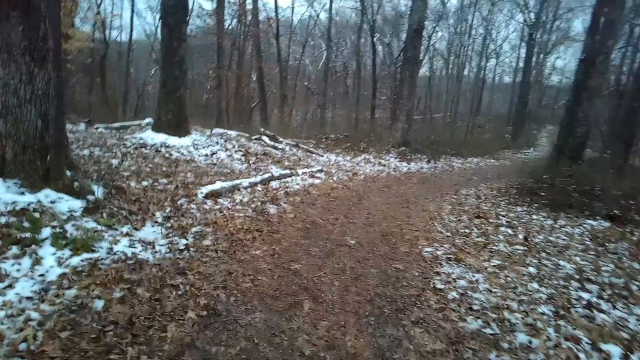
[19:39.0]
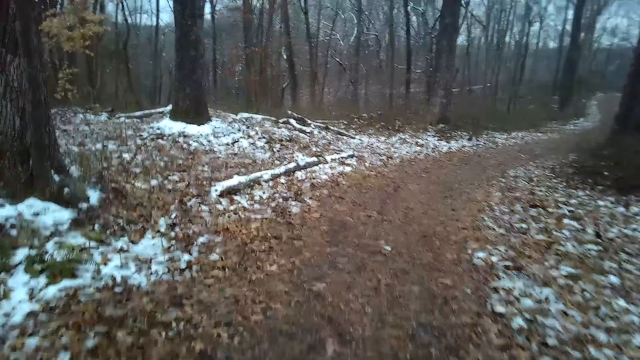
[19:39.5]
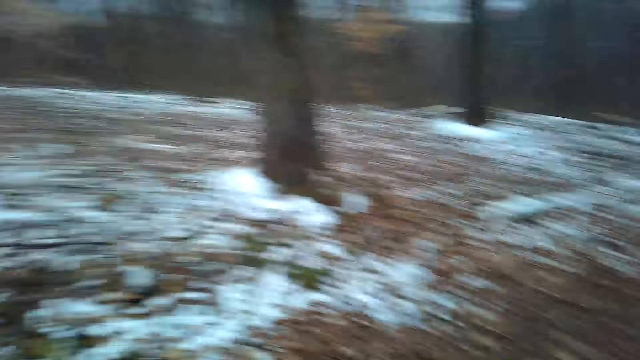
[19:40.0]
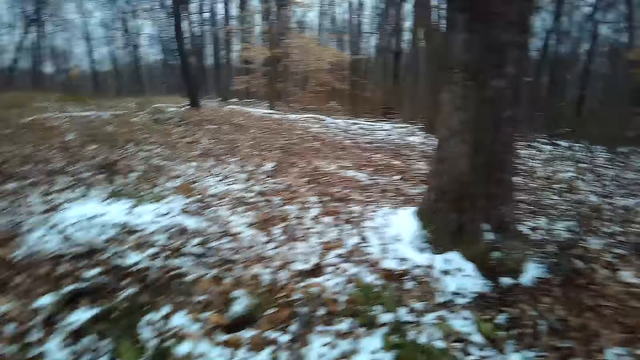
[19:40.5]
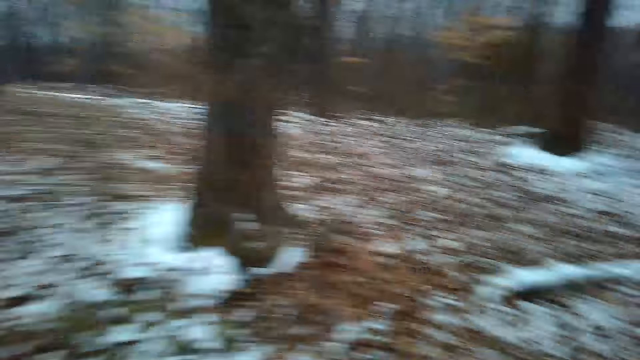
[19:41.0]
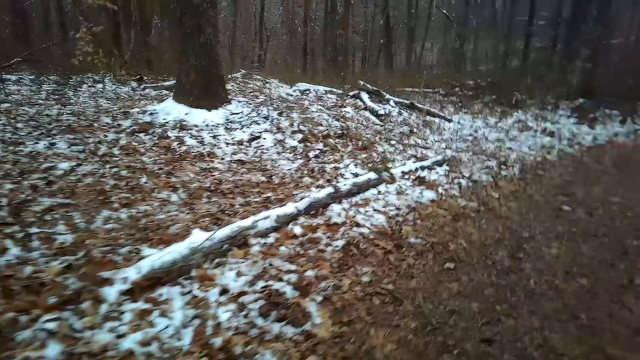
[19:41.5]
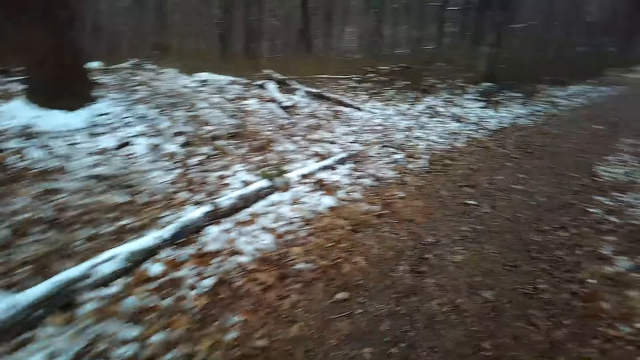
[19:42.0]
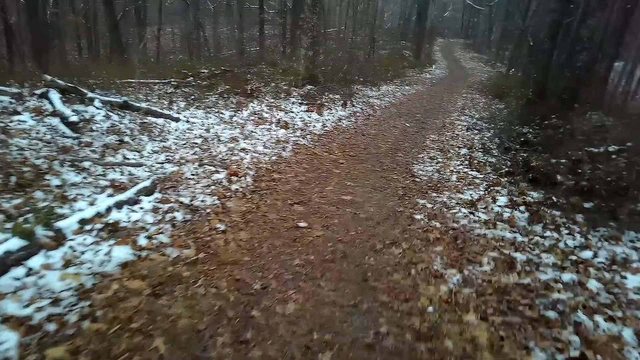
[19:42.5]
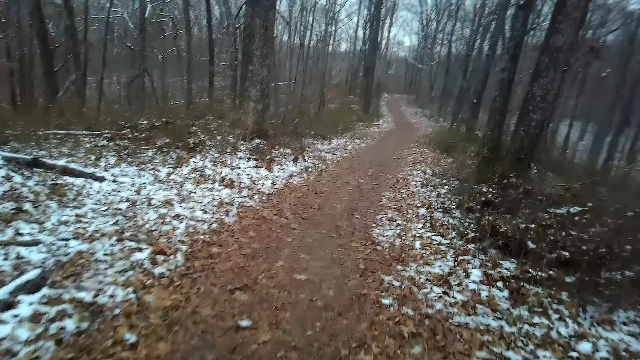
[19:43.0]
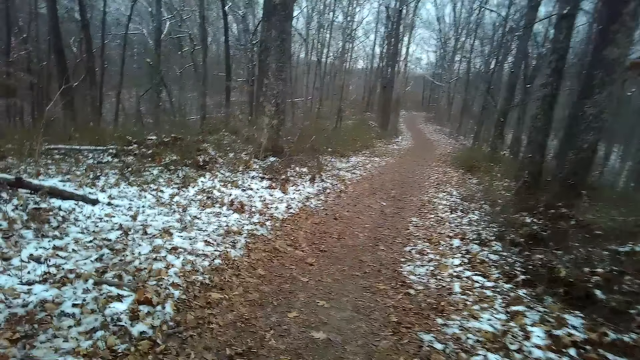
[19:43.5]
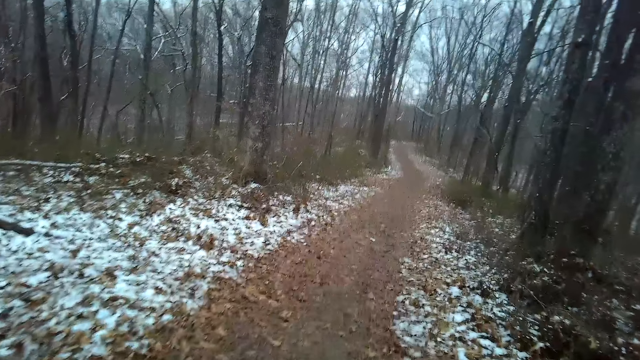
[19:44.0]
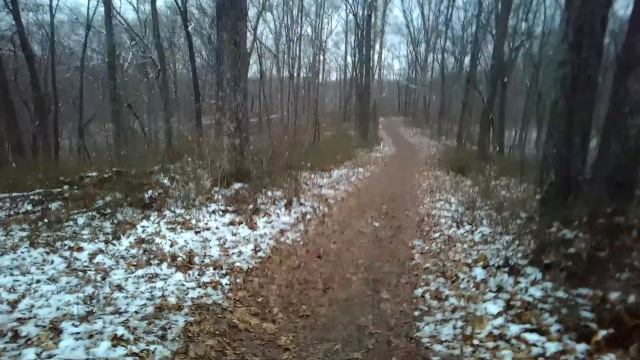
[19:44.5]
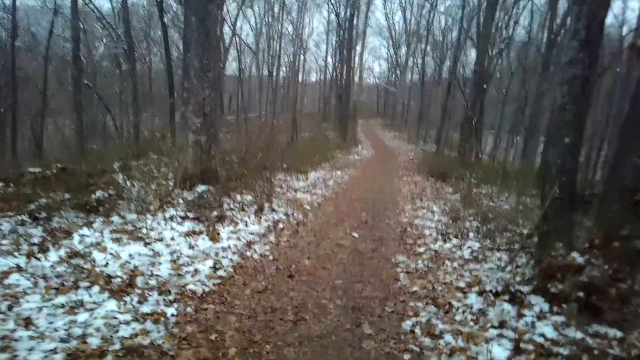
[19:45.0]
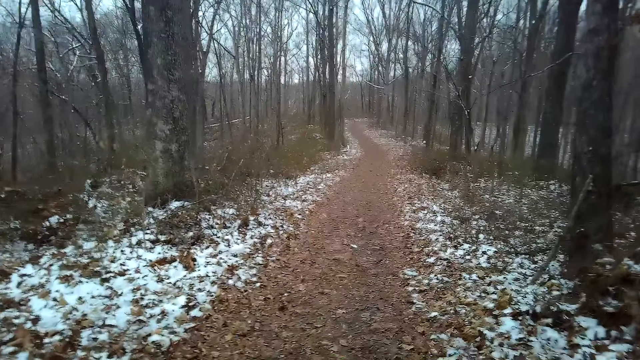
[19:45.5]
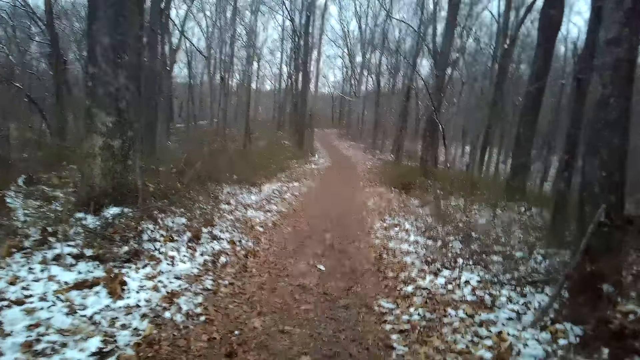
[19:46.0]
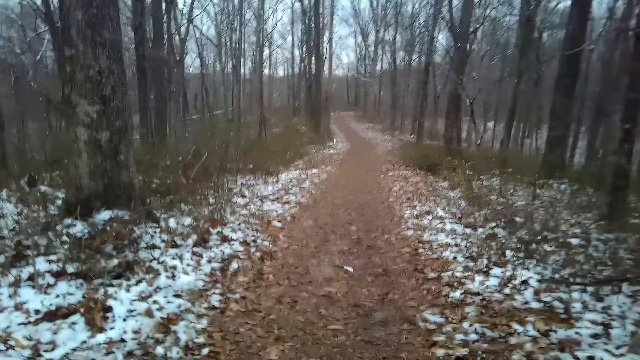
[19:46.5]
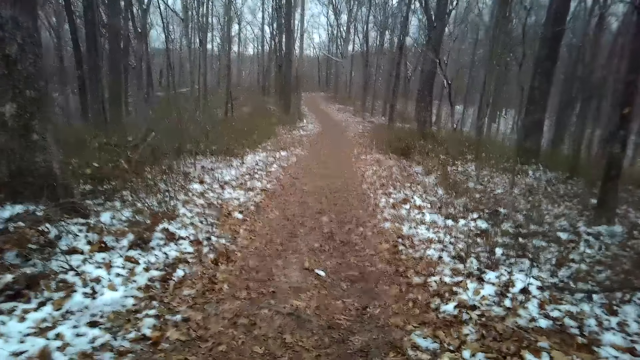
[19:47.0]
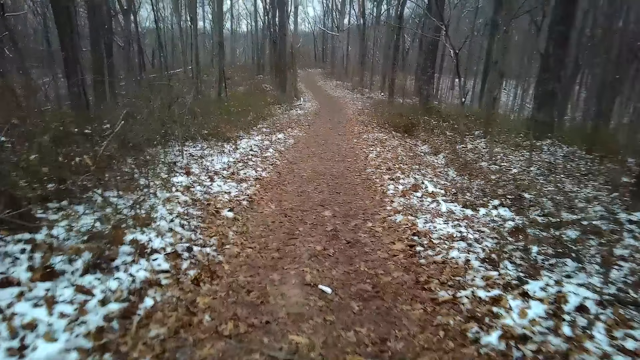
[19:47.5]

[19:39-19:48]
The camera wearer looks around. They move around.

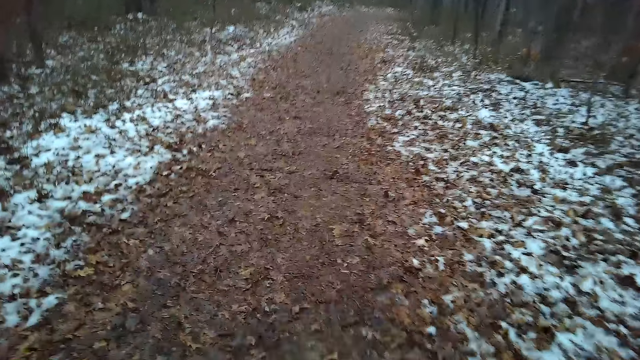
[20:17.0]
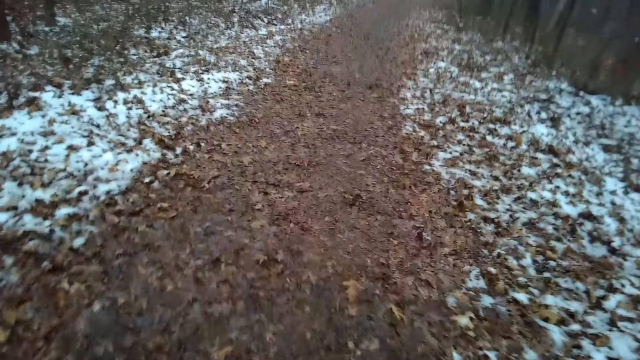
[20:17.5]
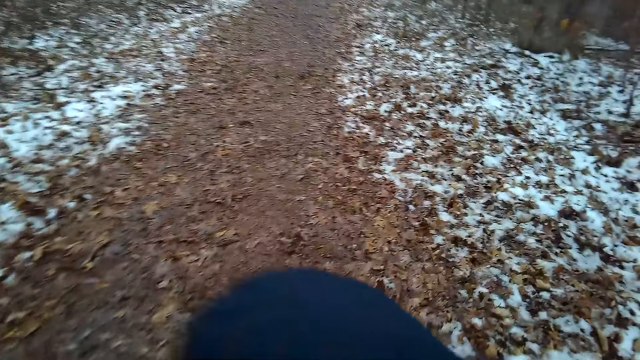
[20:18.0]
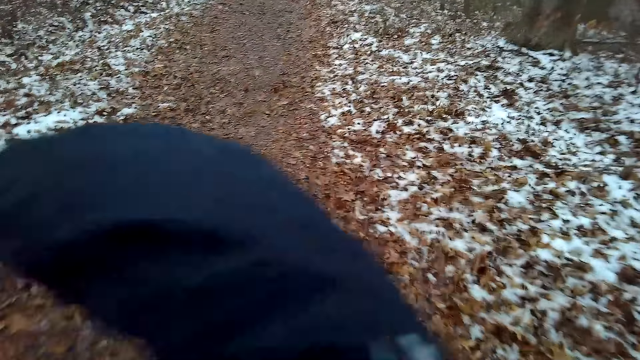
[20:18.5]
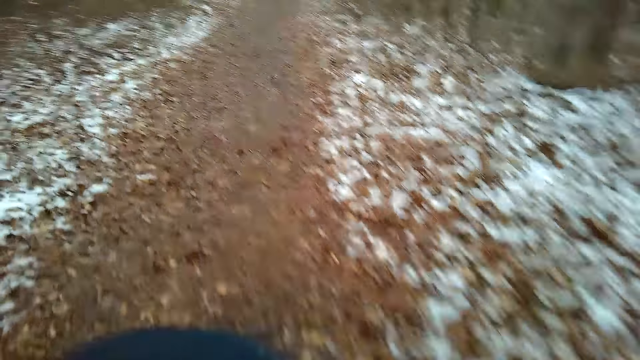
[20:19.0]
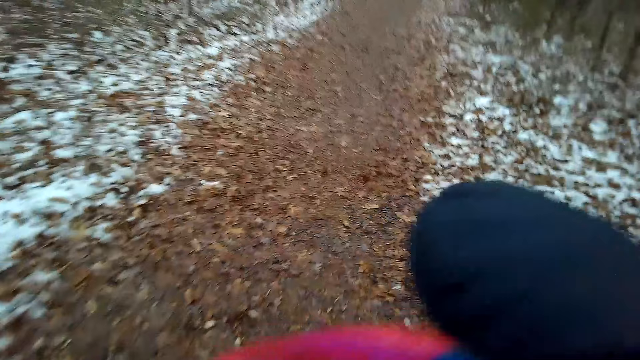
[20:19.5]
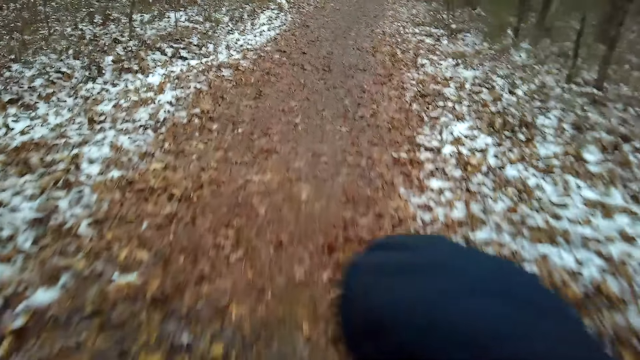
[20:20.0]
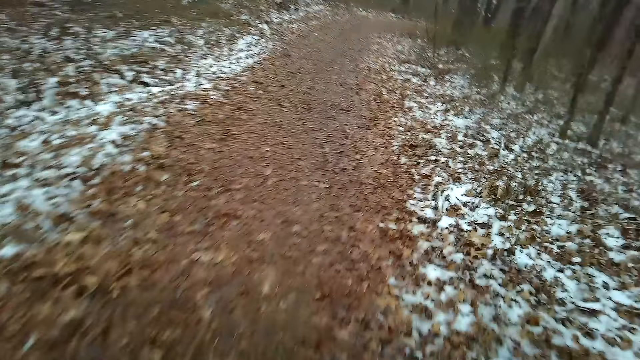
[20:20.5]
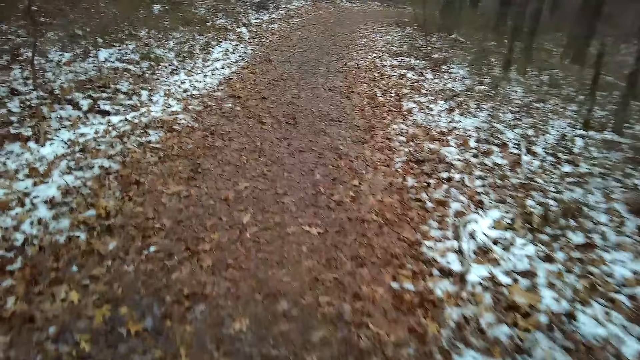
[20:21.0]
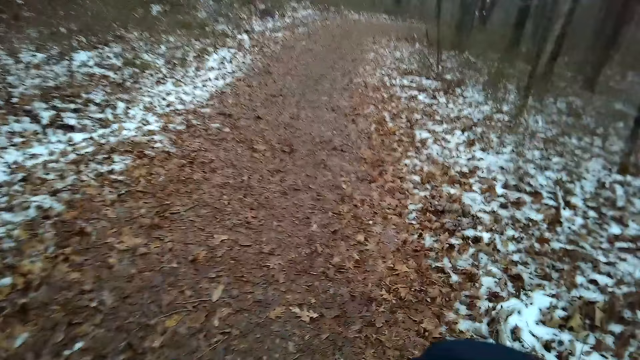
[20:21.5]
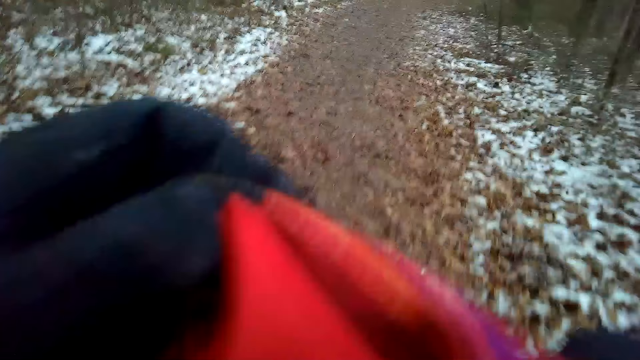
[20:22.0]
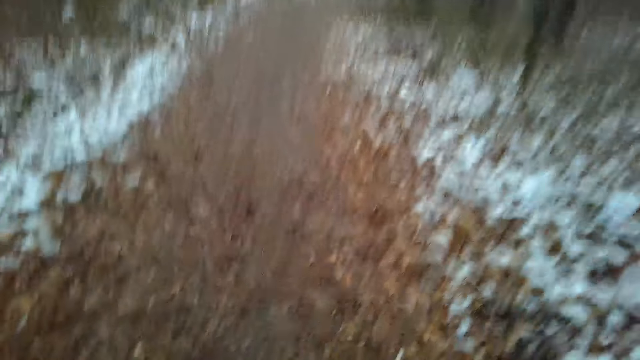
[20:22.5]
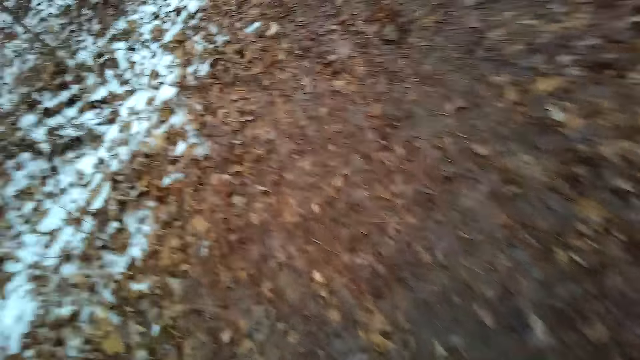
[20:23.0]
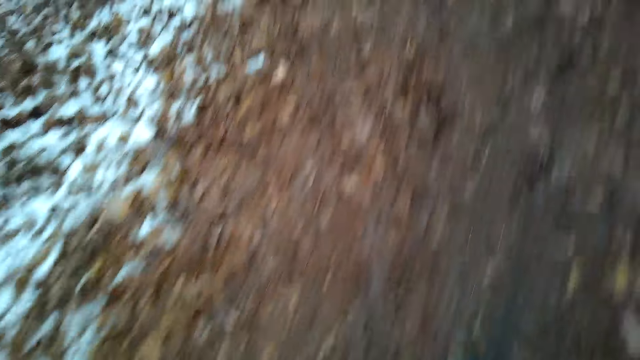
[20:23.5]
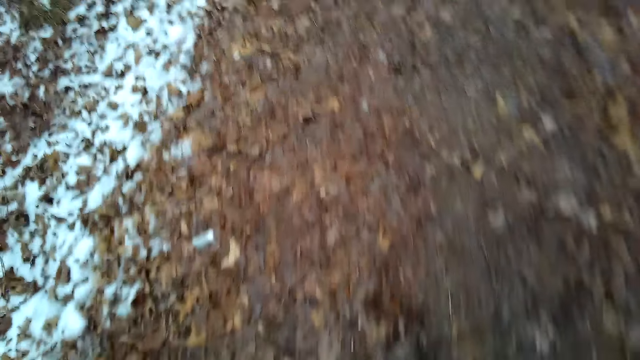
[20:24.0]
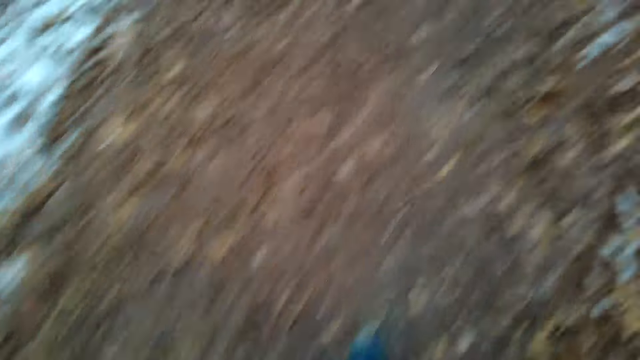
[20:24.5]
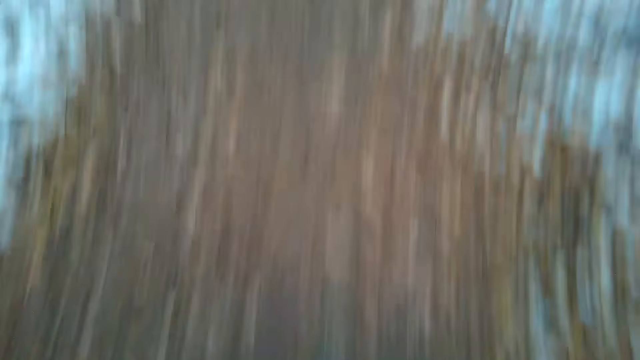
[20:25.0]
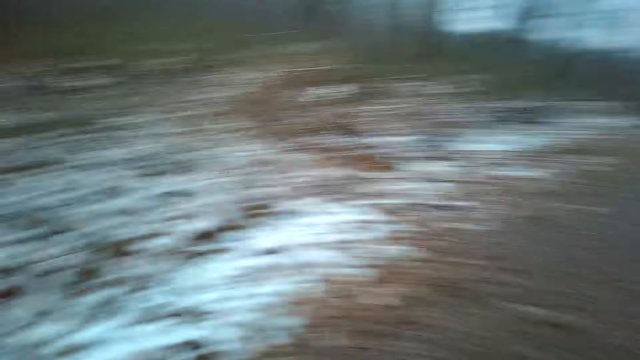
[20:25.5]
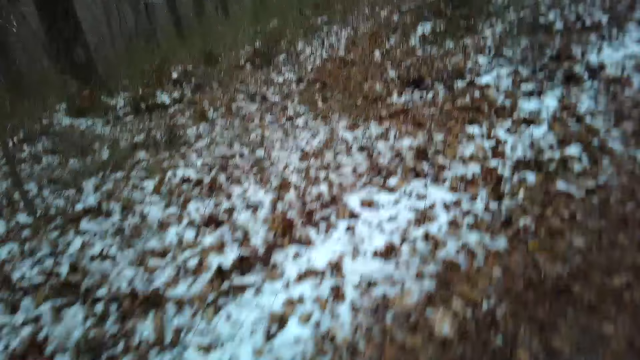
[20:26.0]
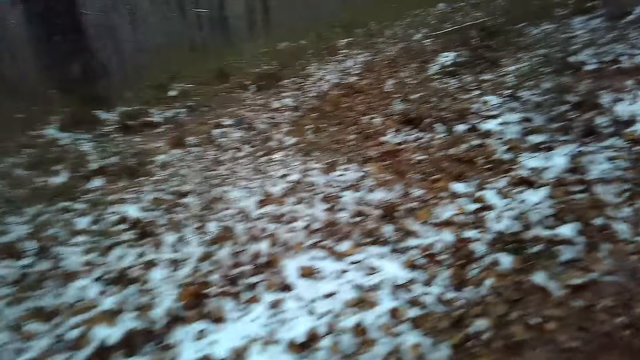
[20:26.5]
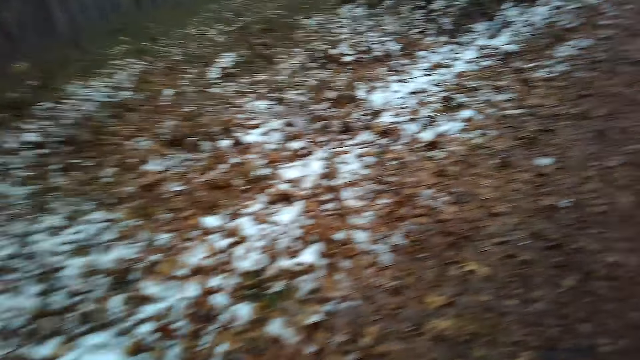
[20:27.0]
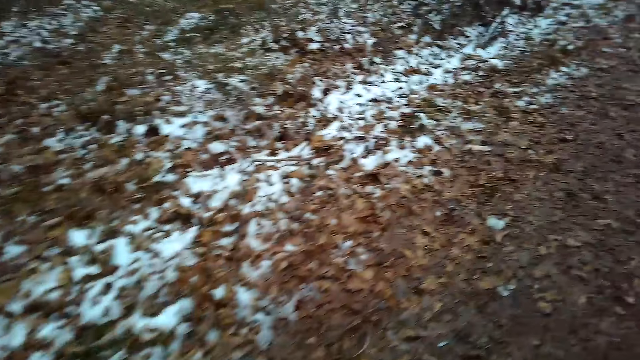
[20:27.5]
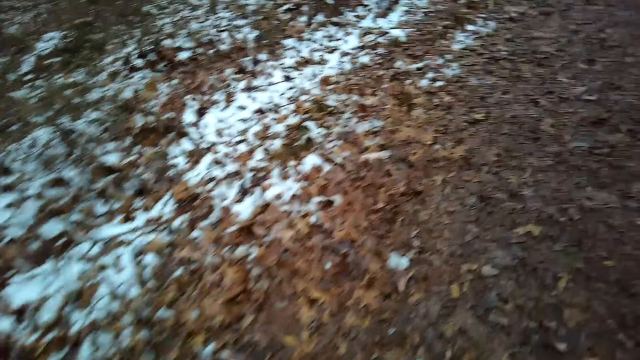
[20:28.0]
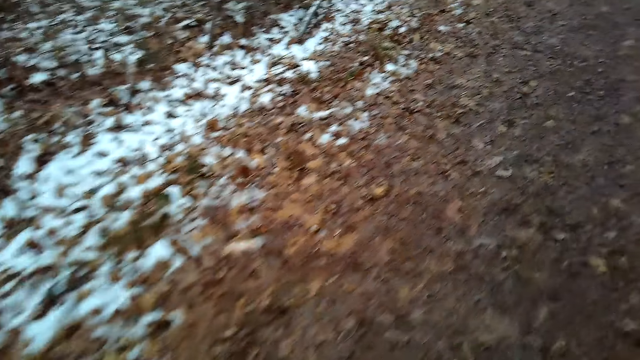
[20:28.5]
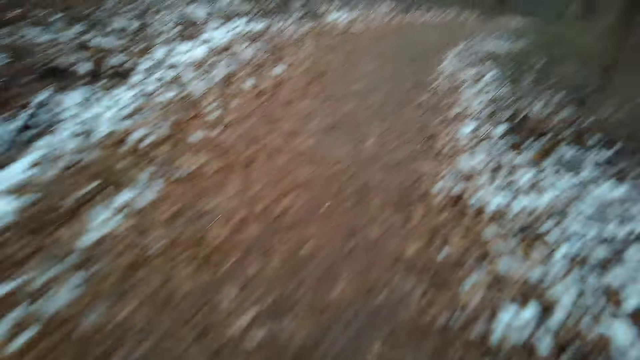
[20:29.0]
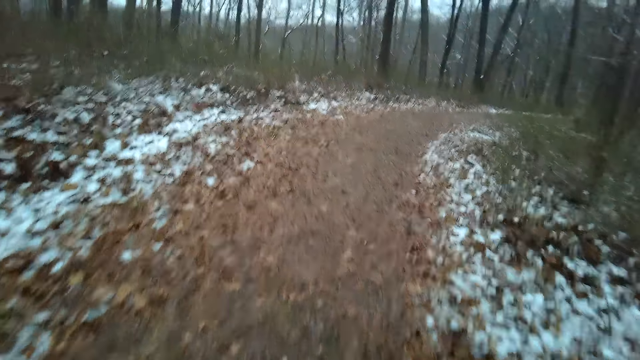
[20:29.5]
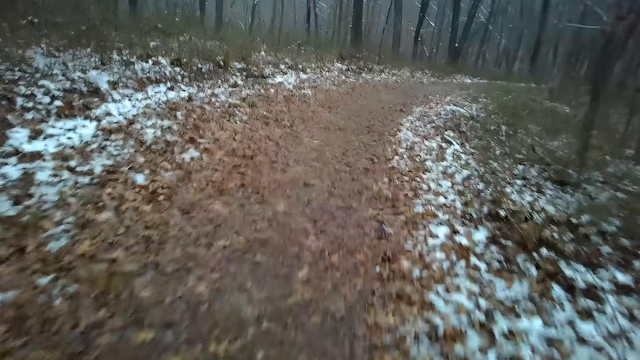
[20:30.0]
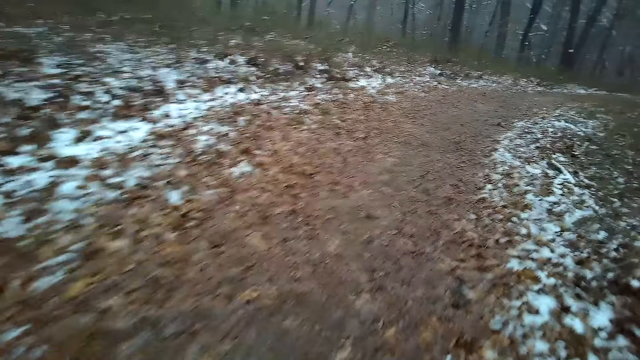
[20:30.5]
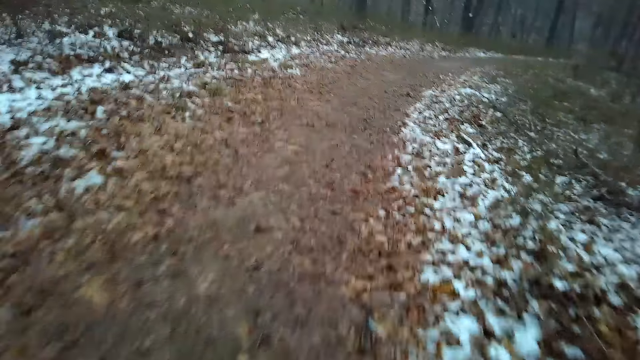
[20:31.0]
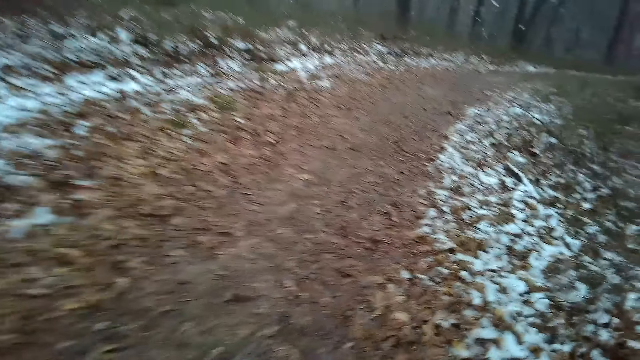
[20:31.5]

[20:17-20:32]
The camera wearer raises a hand. They move something. They raise the hand. They move around.
